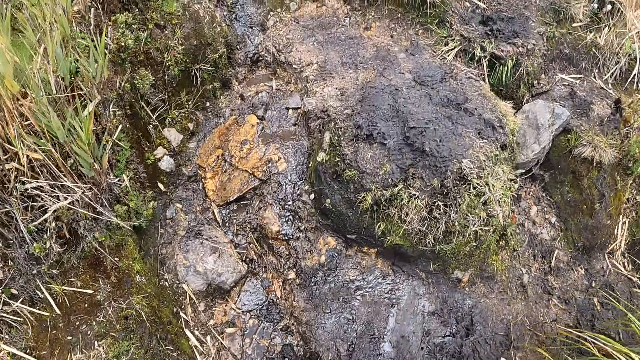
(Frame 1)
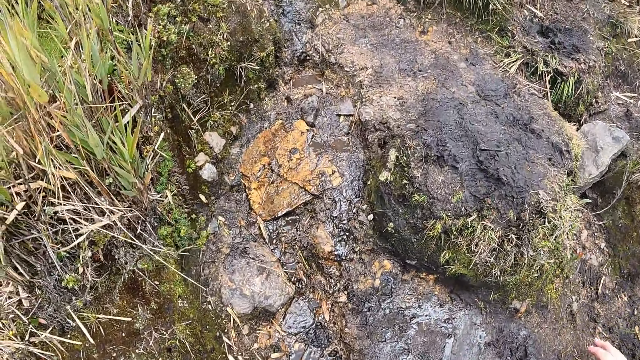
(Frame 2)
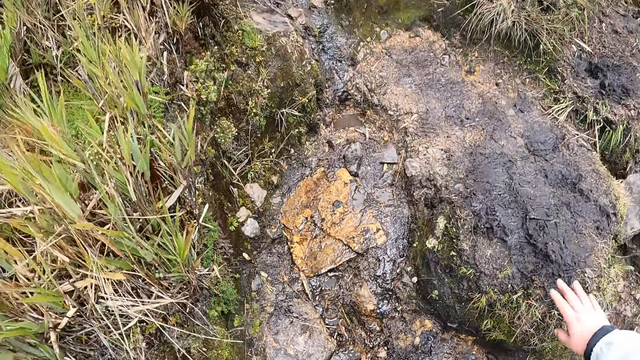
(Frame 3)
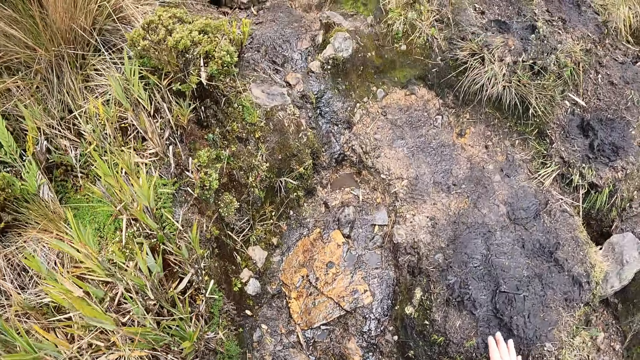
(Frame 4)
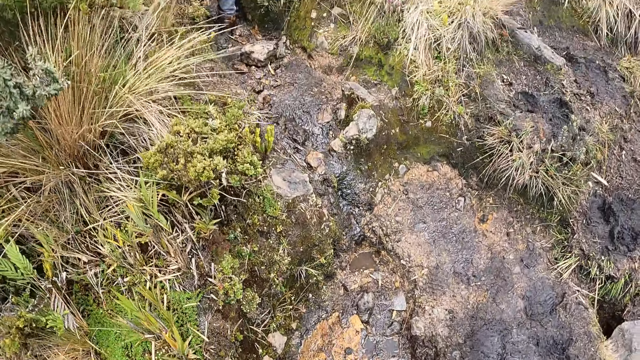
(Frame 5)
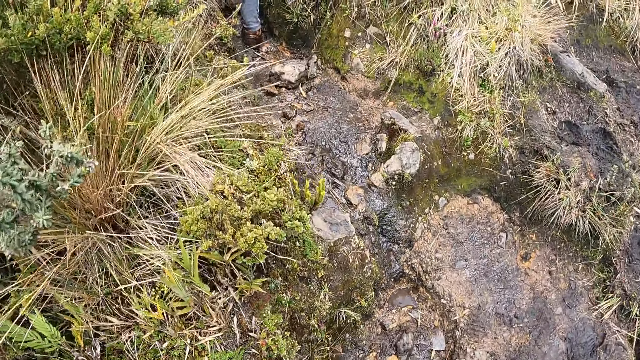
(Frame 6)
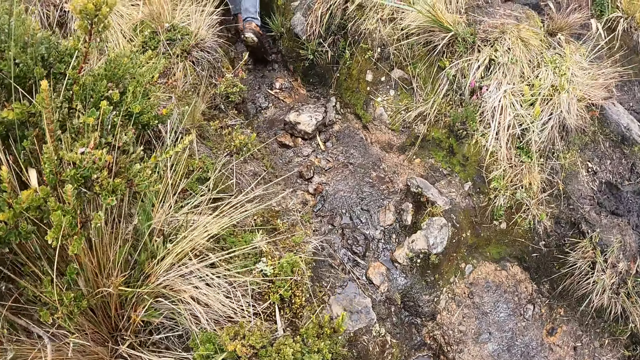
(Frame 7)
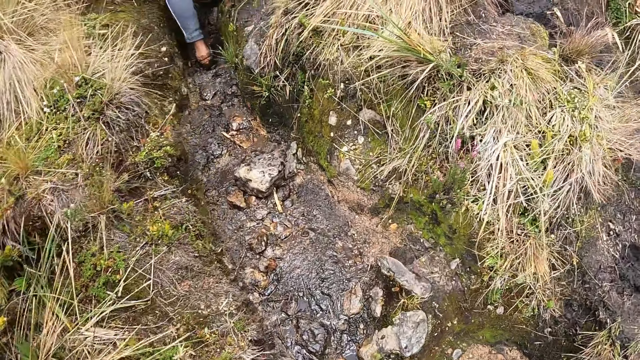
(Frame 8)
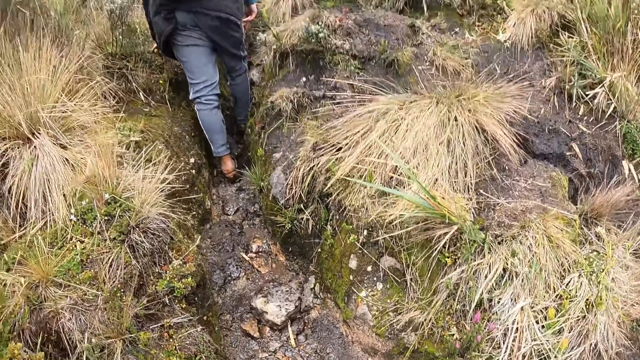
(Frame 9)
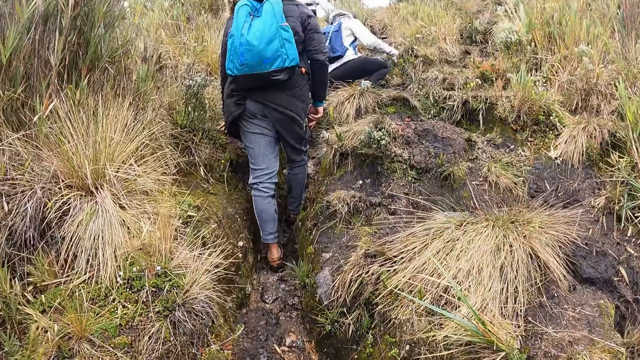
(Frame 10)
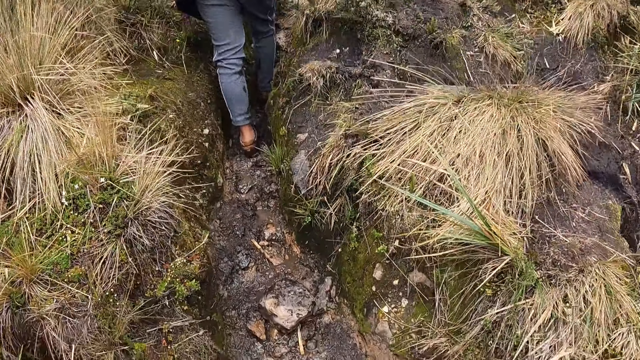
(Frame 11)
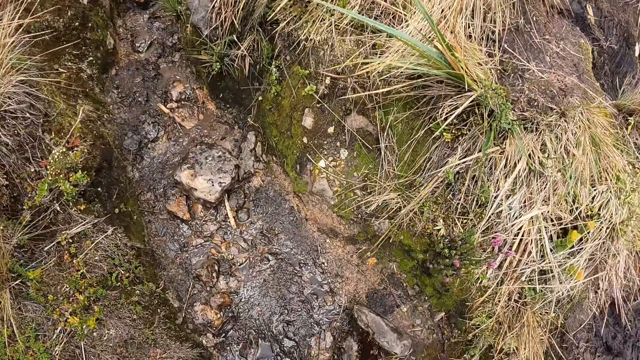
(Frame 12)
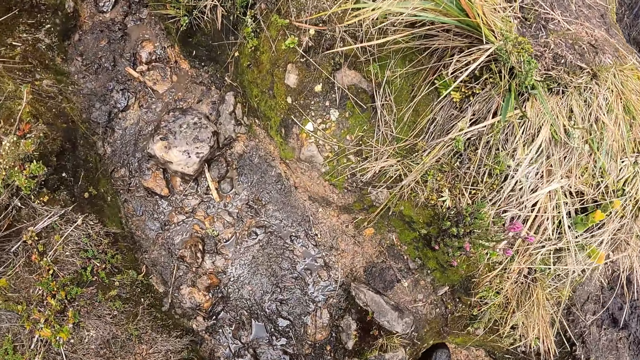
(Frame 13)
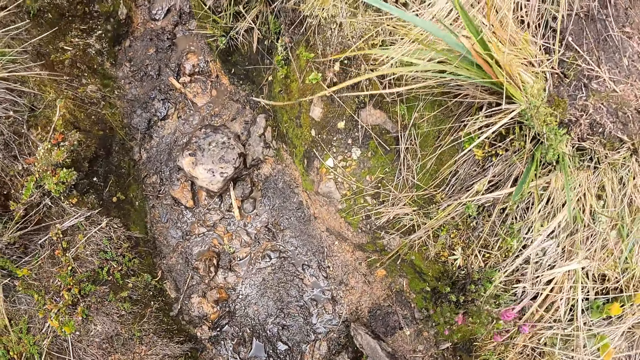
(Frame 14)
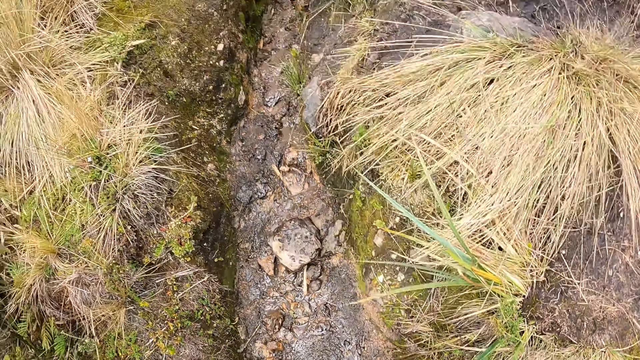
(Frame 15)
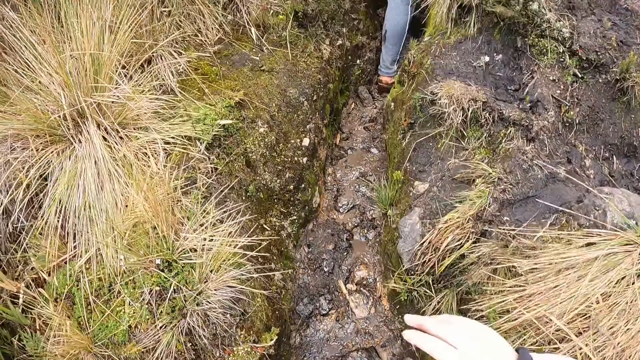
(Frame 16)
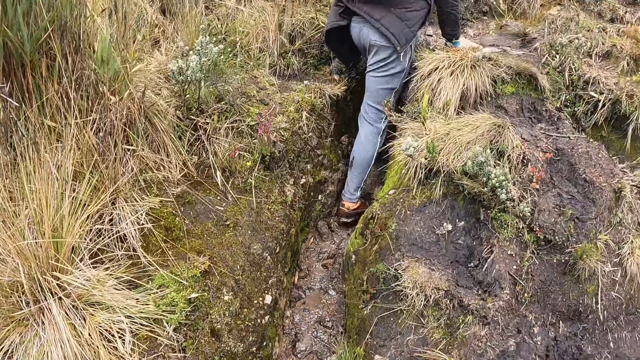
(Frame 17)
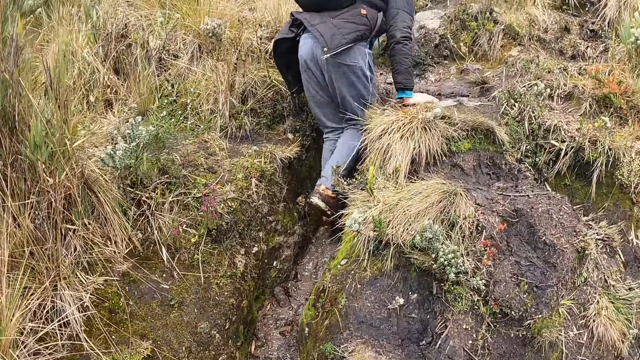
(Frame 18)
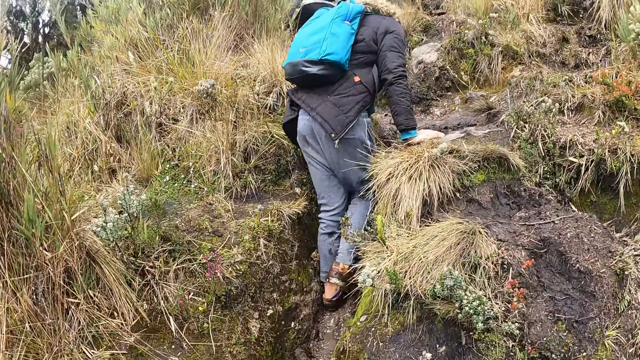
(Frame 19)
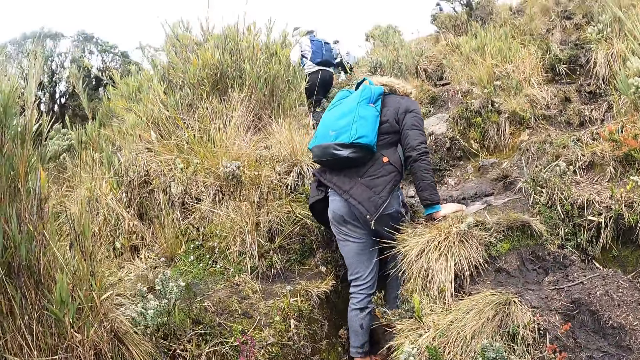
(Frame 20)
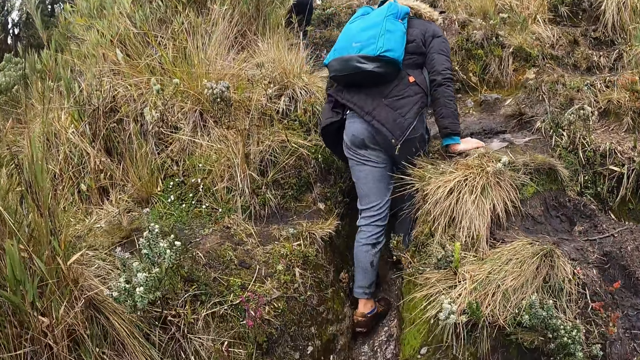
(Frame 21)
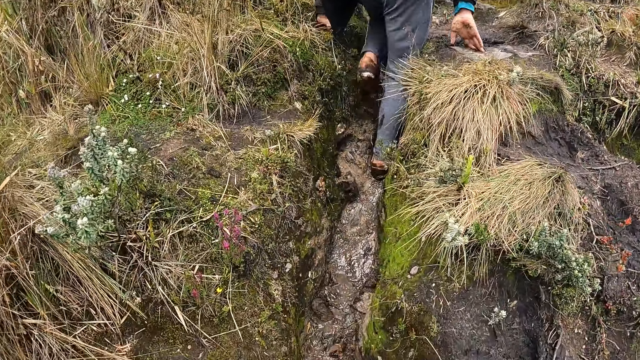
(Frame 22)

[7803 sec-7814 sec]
The camera wearer rests her right hand on the ground. The man climbs out of a pot hole with his right hand on the ground.

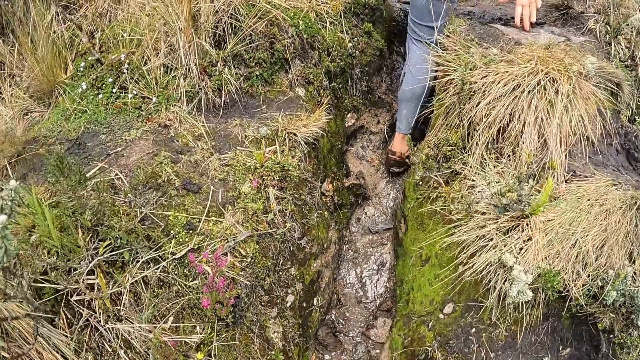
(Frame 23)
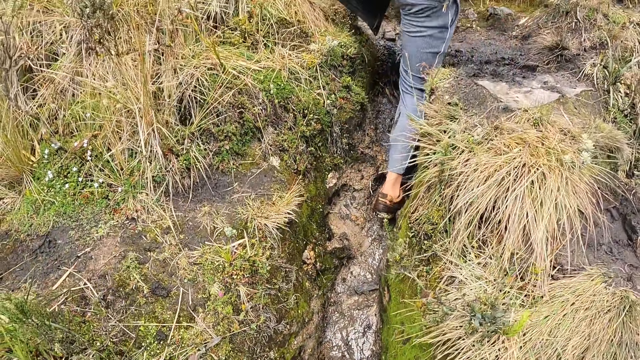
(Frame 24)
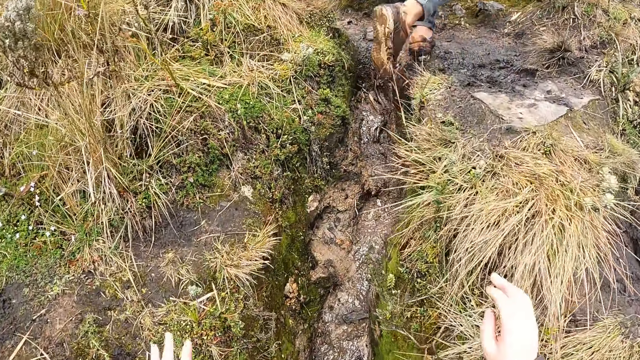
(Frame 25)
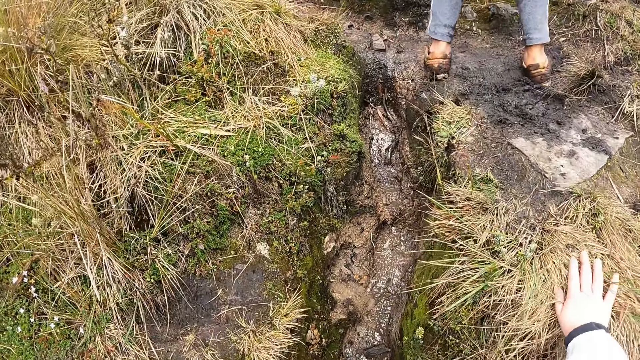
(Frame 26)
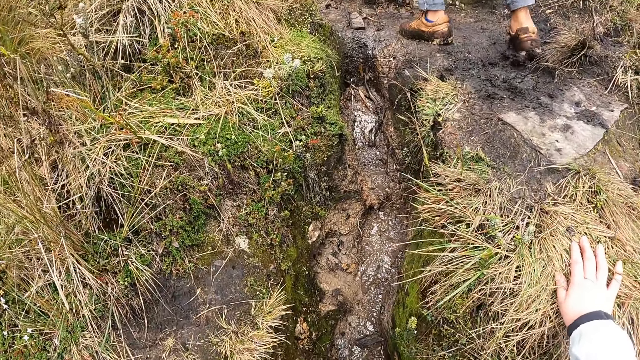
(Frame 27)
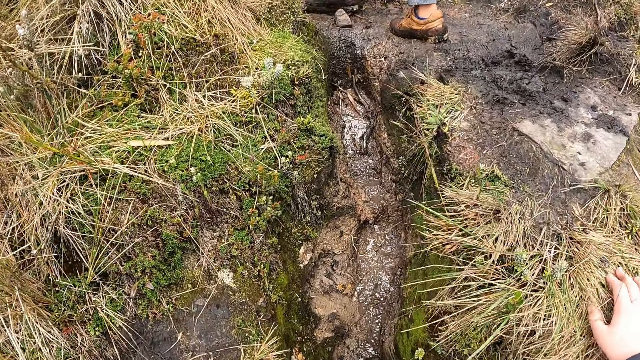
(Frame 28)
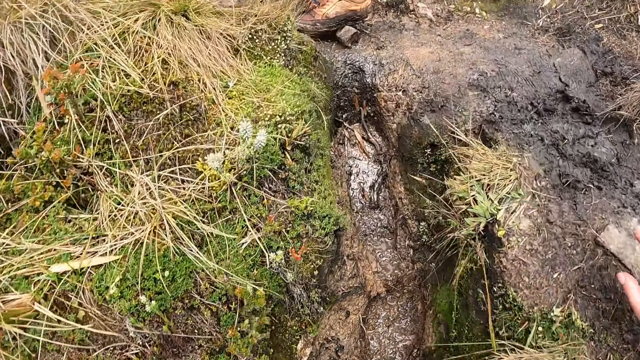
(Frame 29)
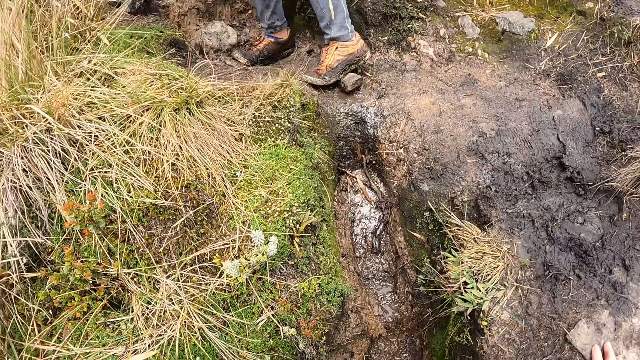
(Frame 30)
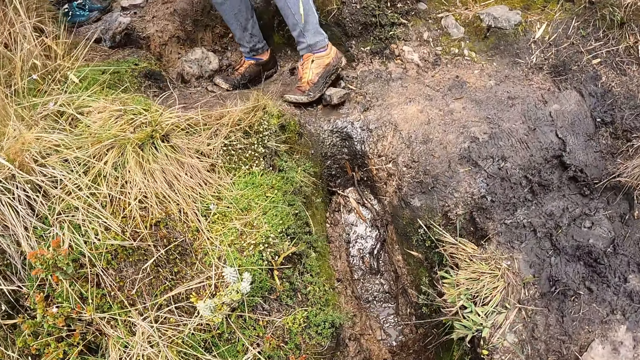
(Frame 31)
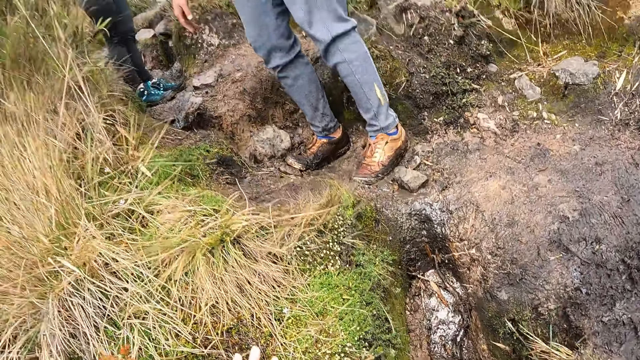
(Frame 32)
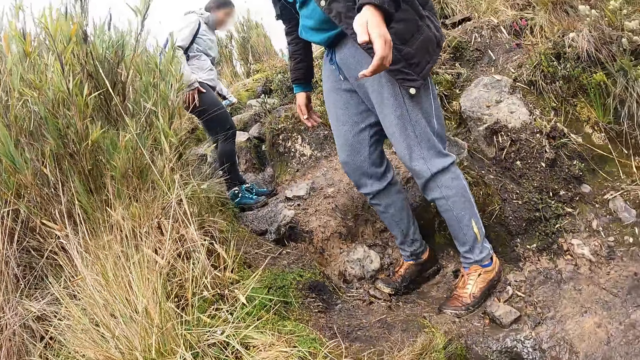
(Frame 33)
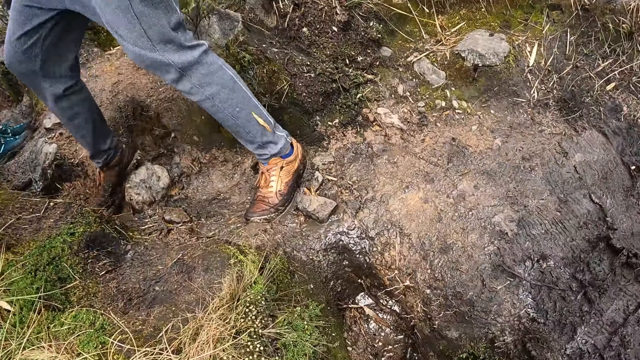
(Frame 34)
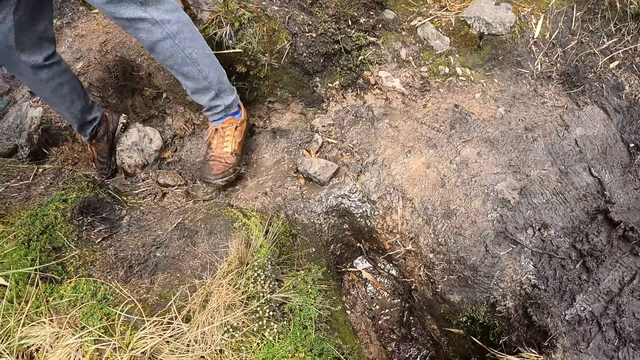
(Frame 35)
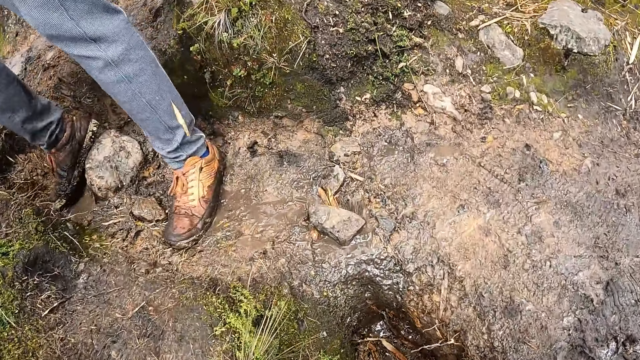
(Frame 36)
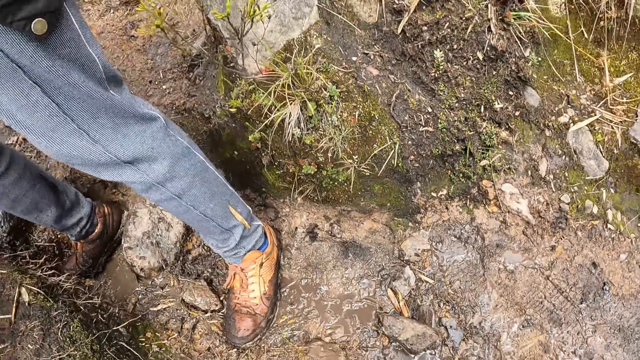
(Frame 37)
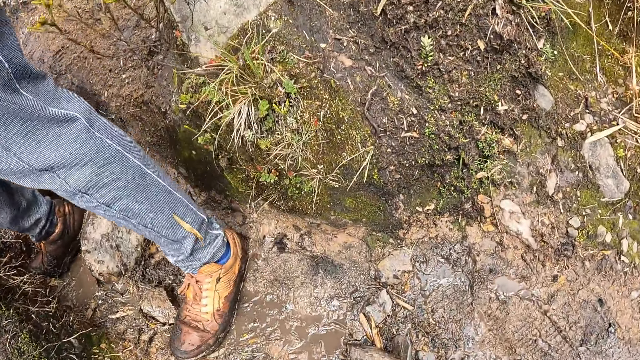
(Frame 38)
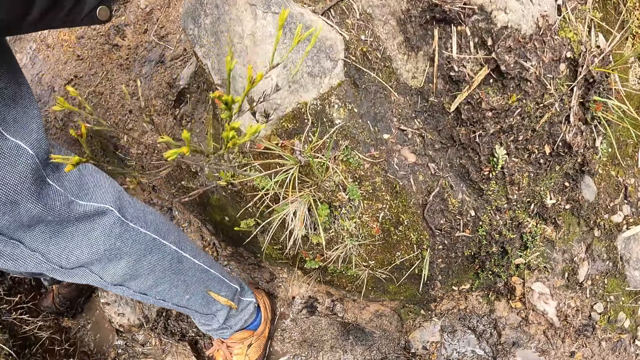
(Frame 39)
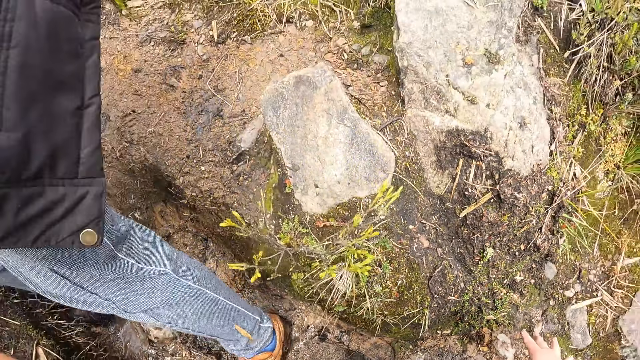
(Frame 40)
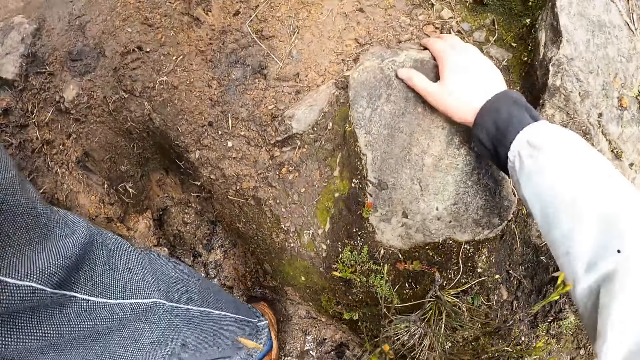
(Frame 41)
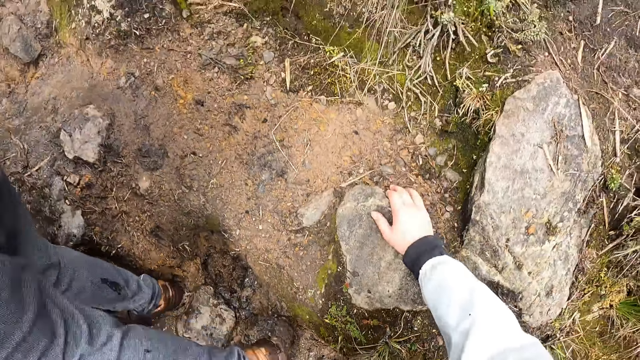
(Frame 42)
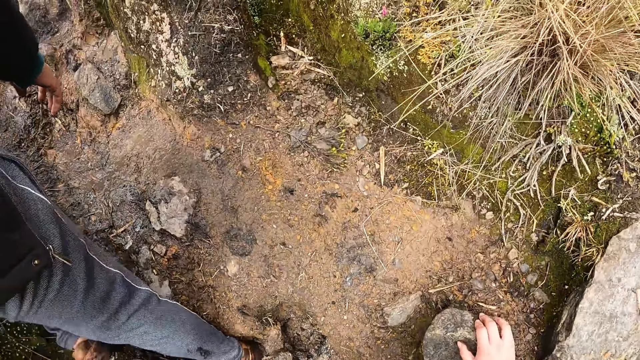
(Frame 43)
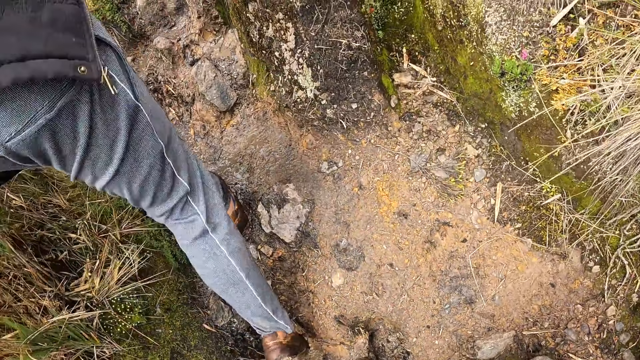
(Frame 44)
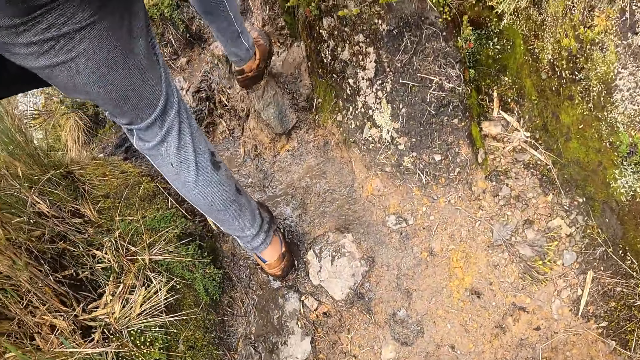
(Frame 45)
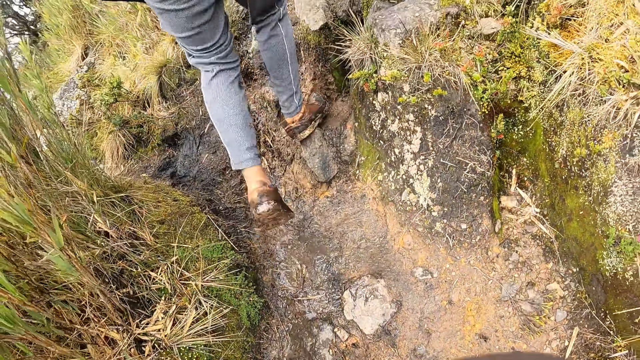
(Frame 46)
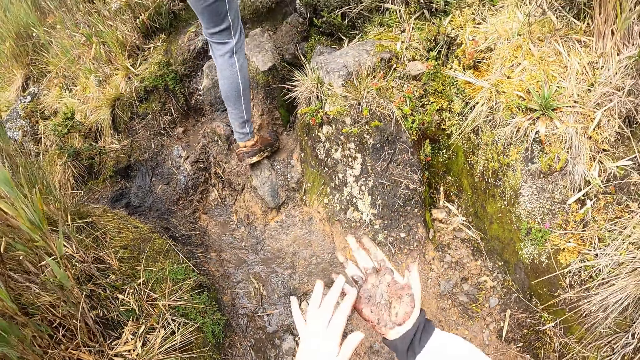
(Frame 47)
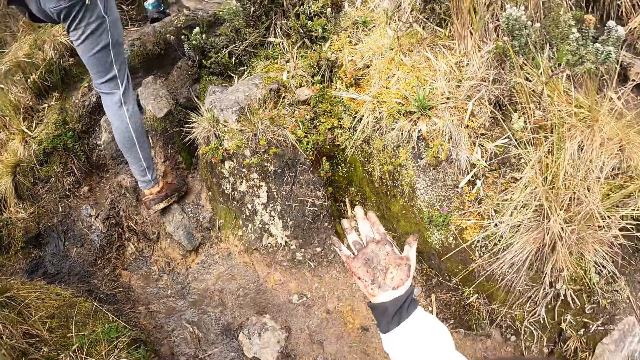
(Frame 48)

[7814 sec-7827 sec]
The camera wearer rests her right hand on some grass. She rests her right hand on a stone. She holds on the stone.
